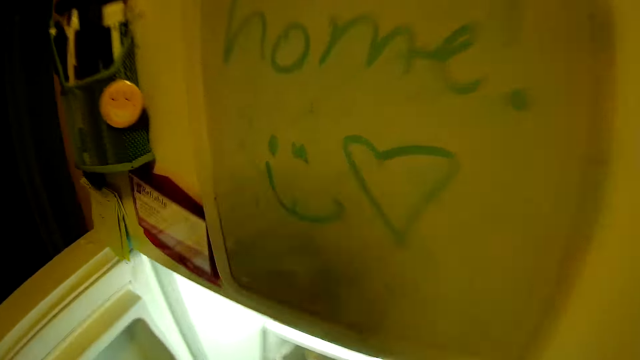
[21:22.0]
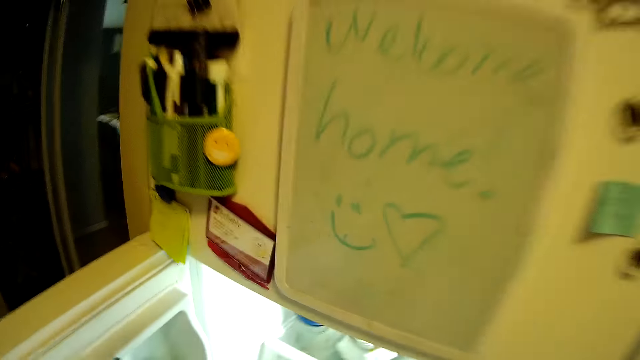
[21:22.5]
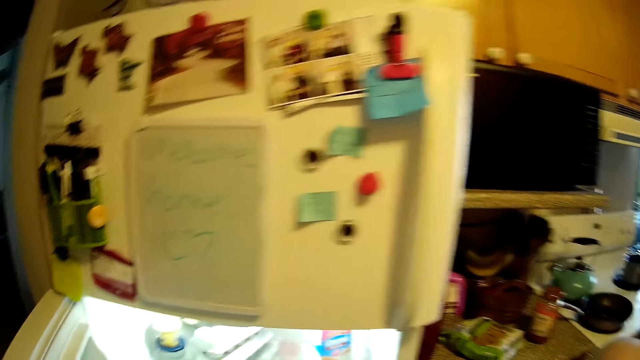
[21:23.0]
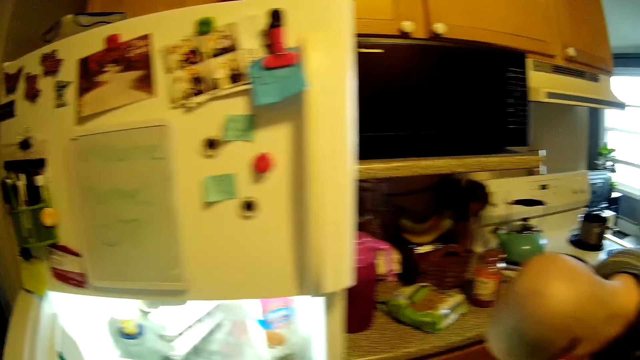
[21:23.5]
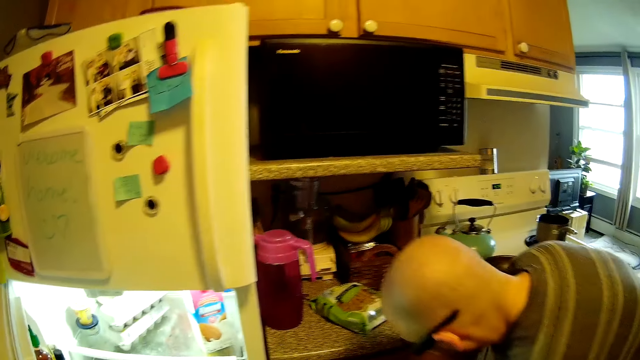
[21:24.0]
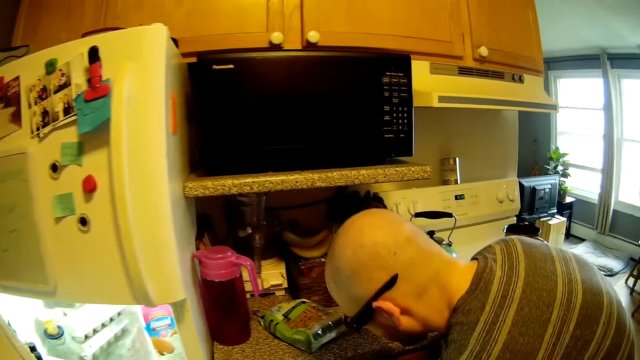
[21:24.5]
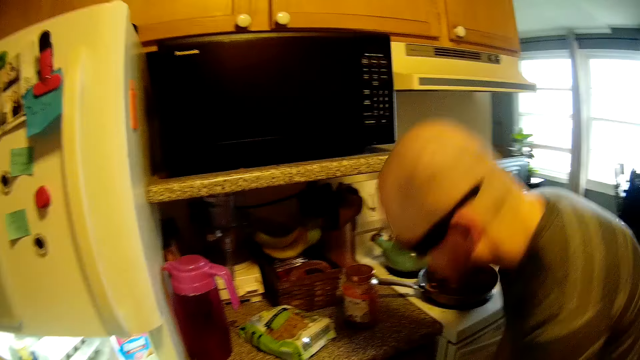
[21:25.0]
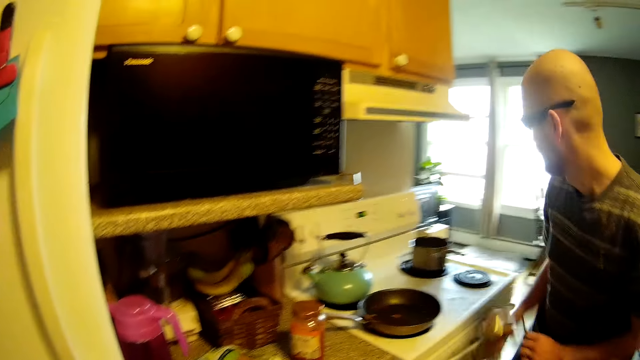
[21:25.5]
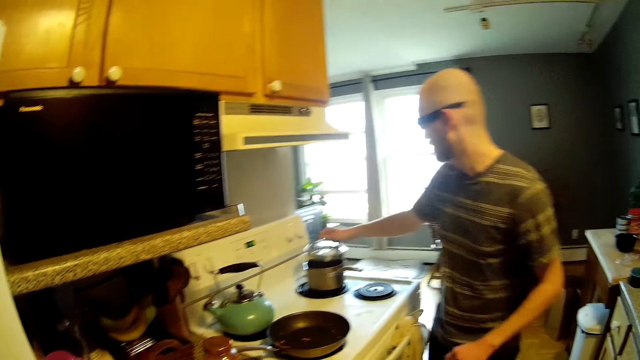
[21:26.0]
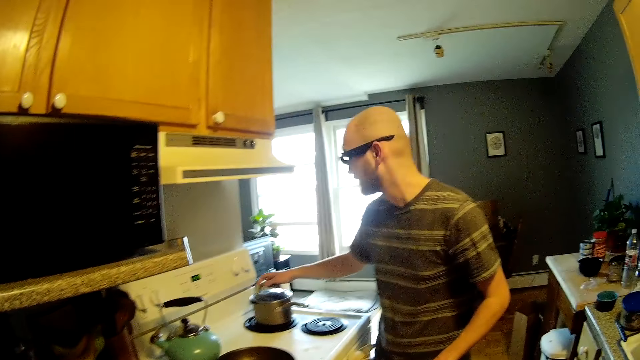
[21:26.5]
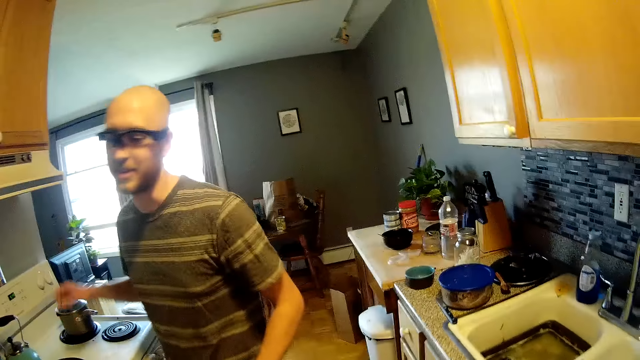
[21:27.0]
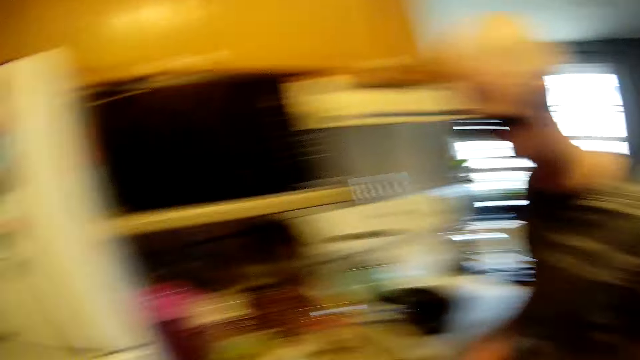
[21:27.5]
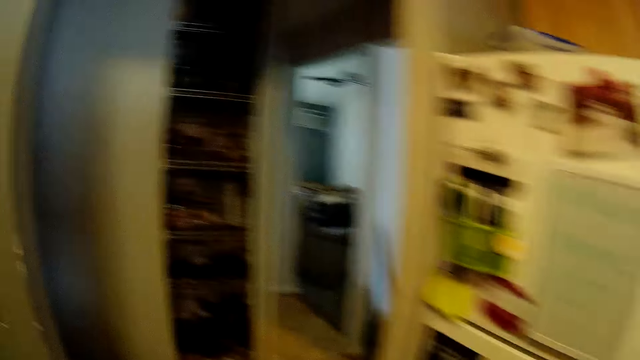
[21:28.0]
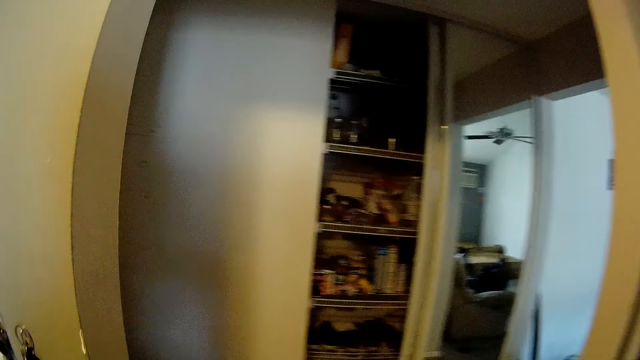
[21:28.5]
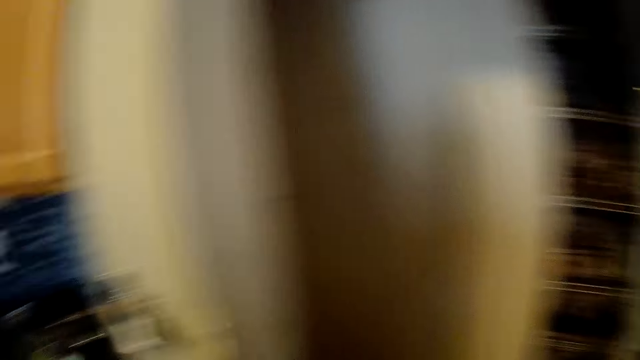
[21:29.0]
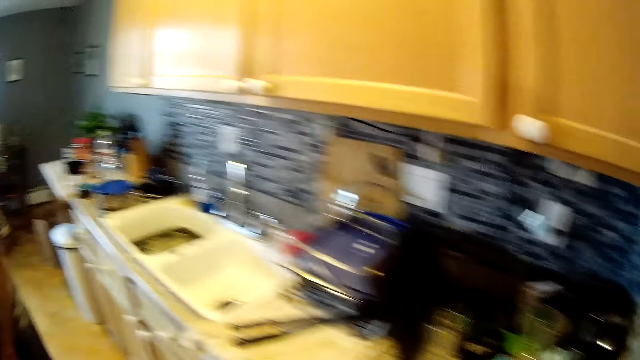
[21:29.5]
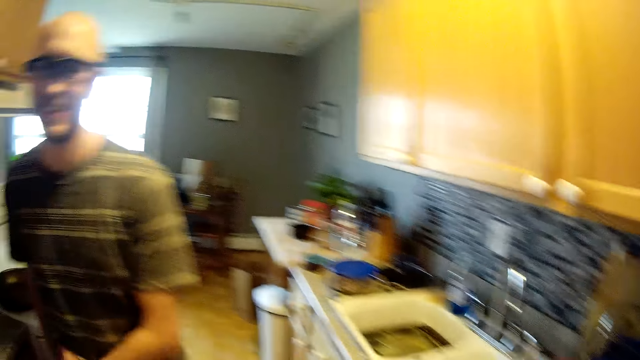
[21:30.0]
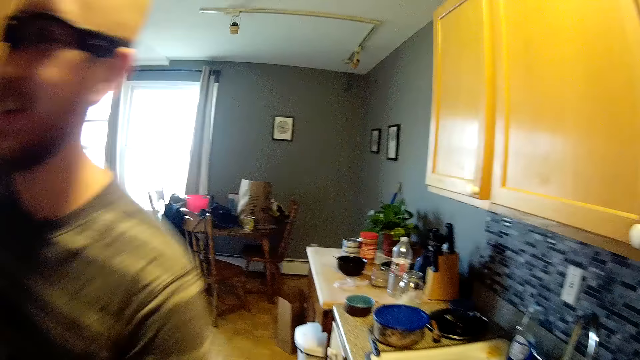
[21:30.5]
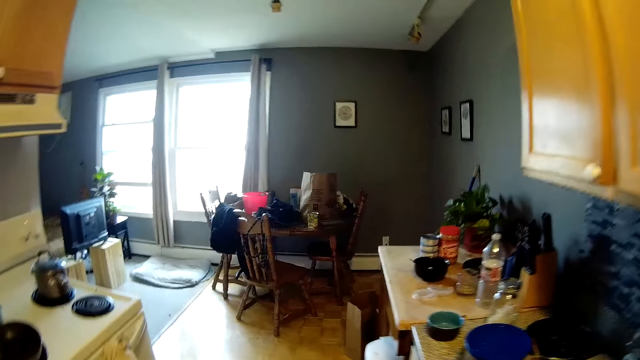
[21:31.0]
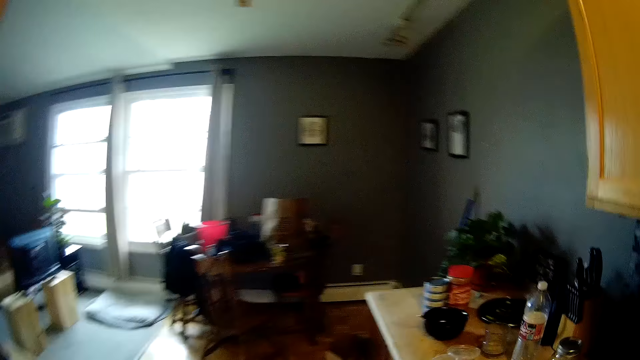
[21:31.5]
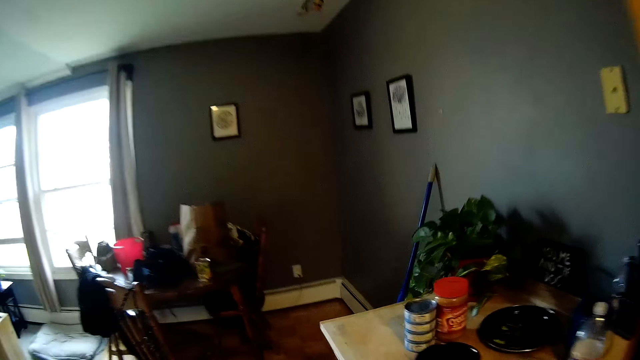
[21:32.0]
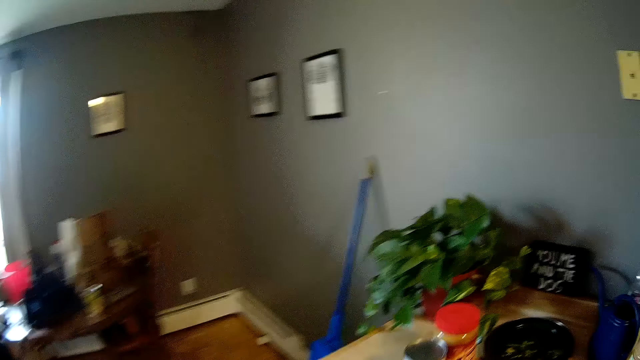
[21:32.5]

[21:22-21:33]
The camera wearer talks. A man covers the pot on the gas cooker with a pot cover in his right hand. The camera wearer laughs. They talk.

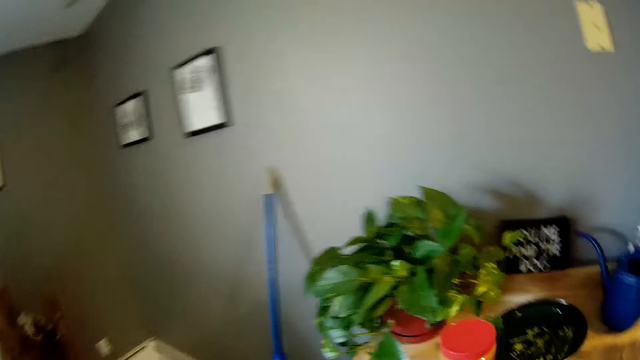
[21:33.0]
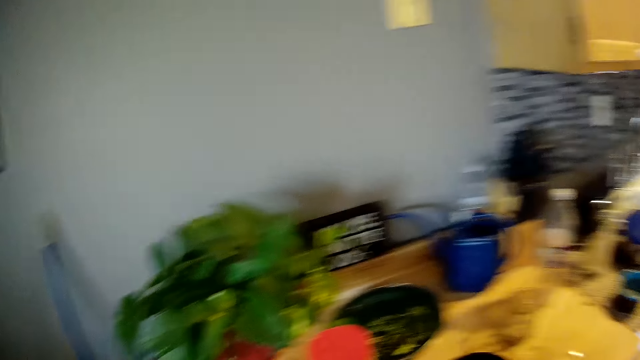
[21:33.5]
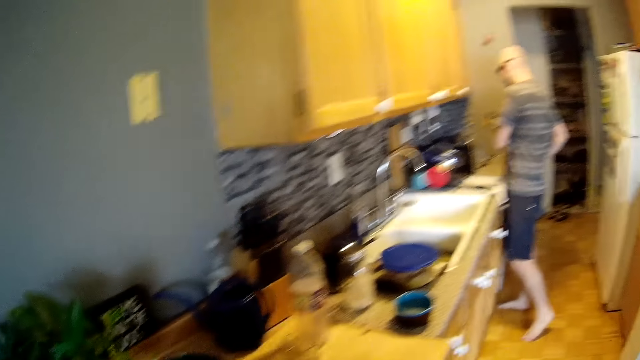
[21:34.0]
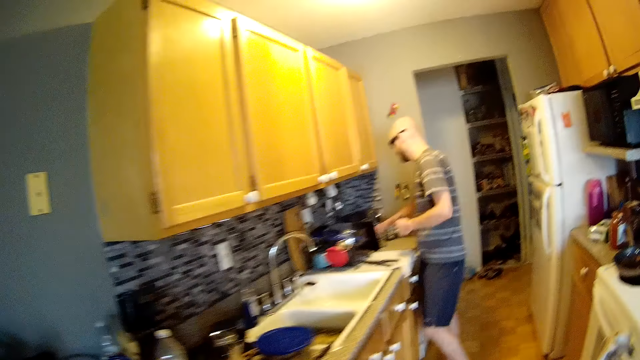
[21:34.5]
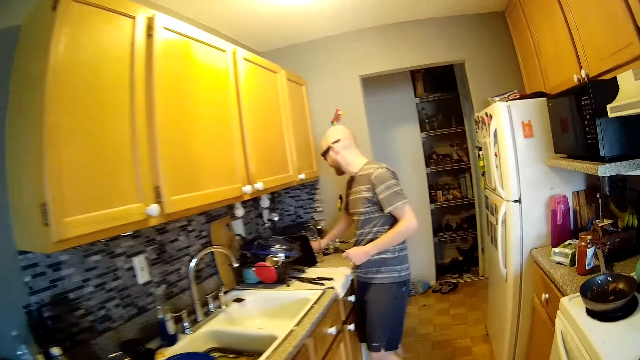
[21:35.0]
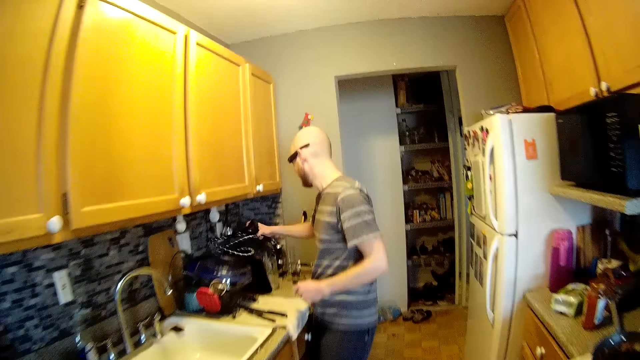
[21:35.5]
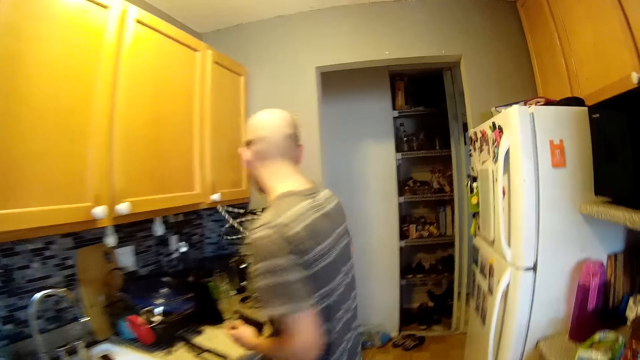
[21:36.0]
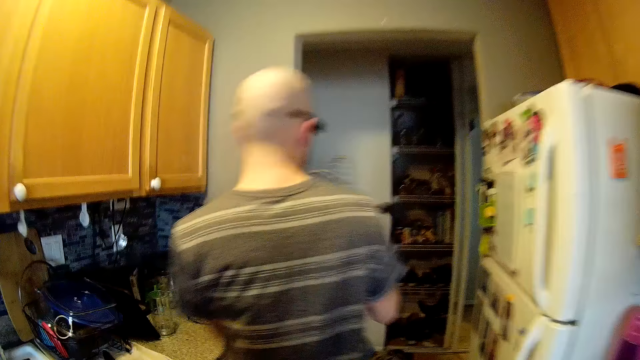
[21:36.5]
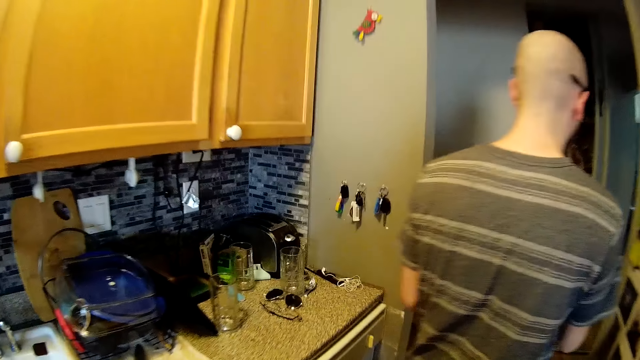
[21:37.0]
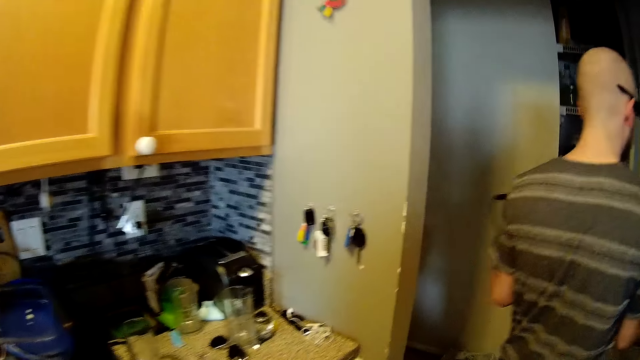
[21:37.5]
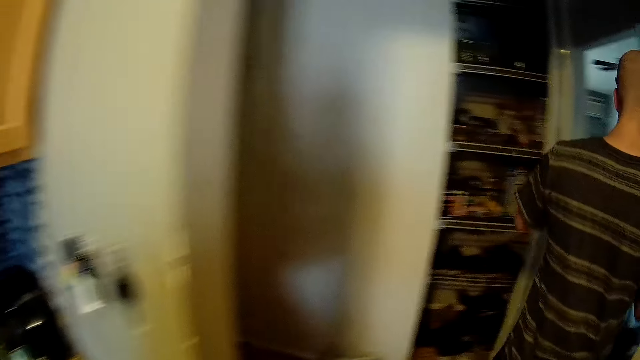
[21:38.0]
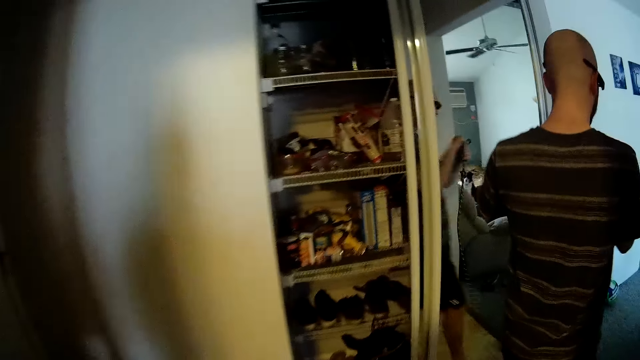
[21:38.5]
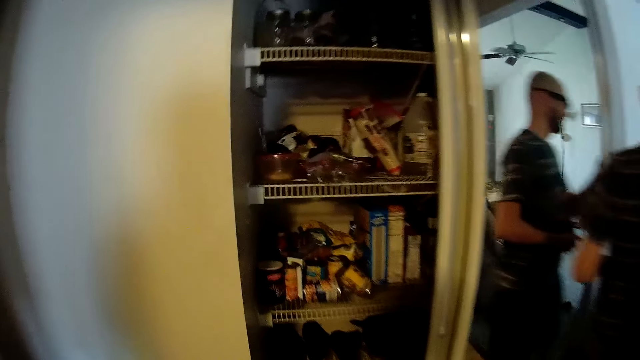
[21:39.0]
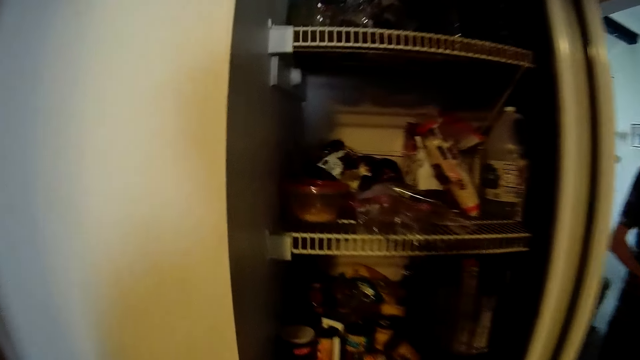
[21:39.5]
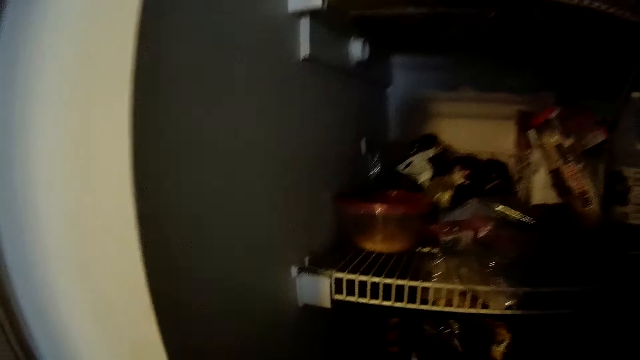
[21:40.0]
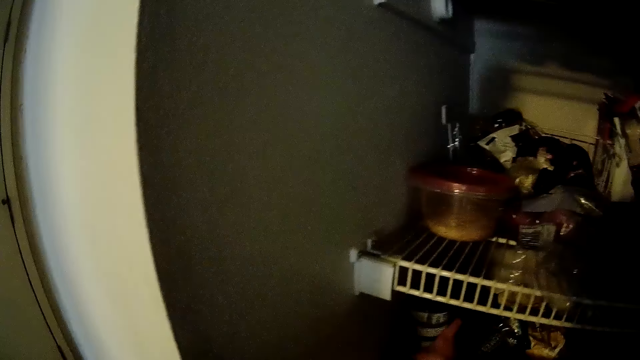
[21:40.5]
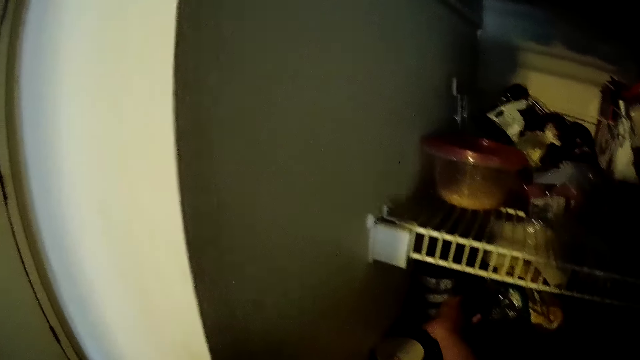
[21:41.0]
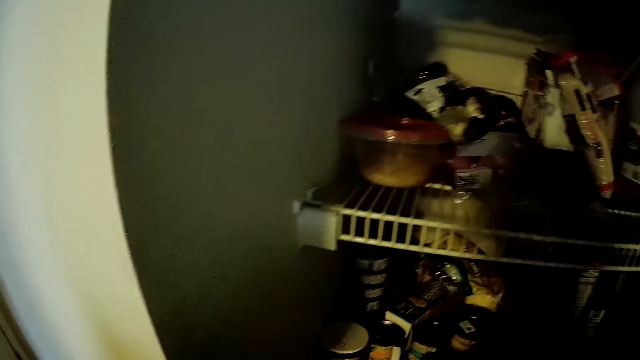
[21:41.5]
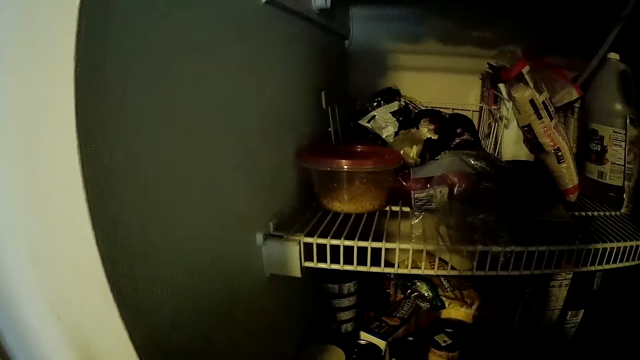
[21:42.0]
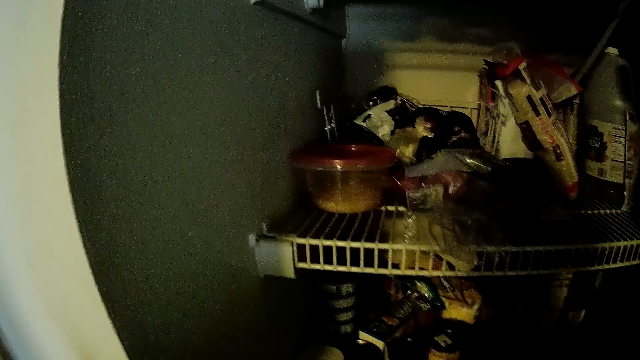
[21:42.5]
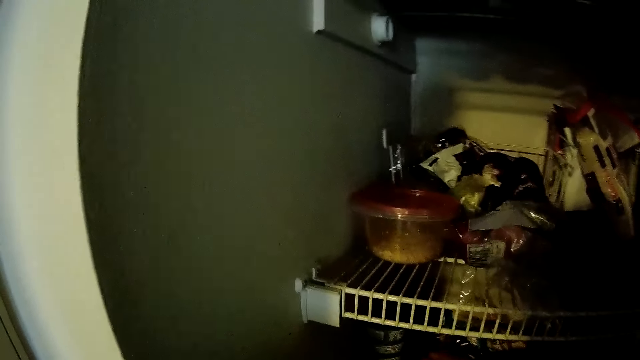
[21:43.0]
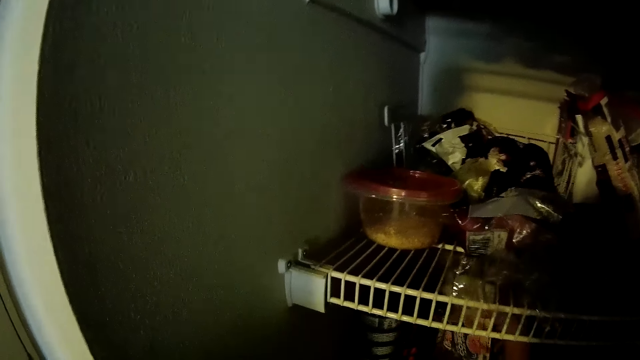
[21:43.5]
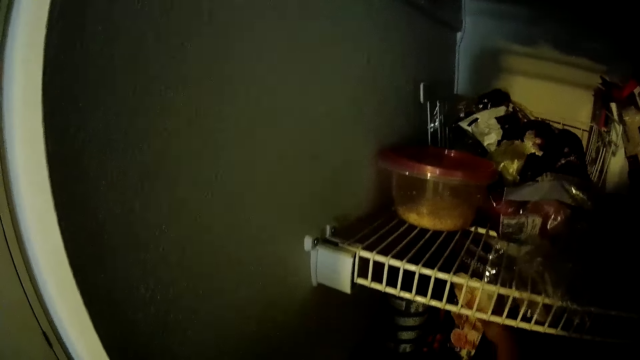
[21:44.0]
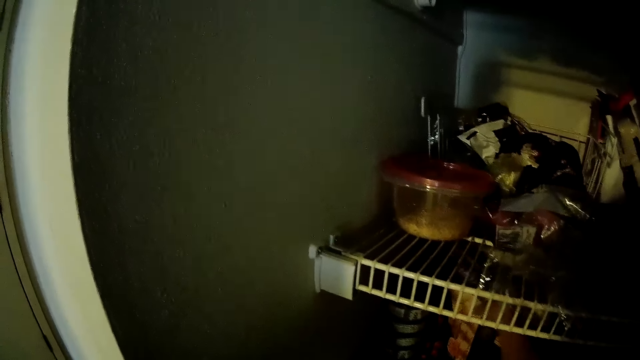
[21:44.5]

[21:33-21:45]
The camera wearer walks. A man picks a cord from a table with his right hand. The camera wearer talks. She places a jar in her right hand in a food storage.
